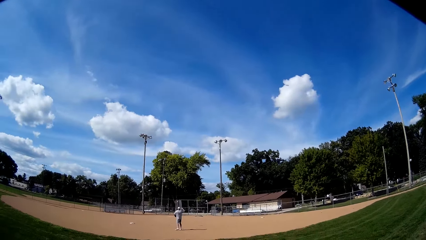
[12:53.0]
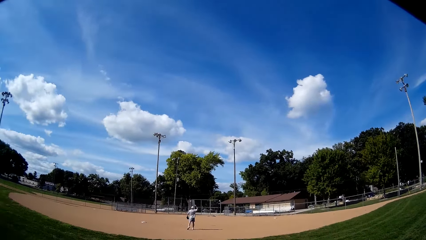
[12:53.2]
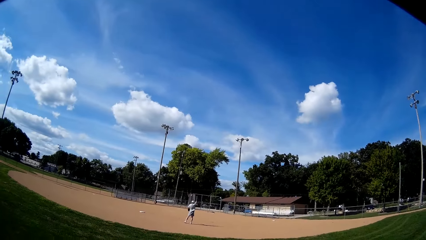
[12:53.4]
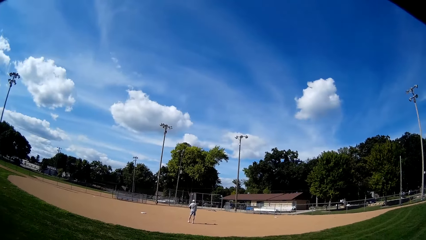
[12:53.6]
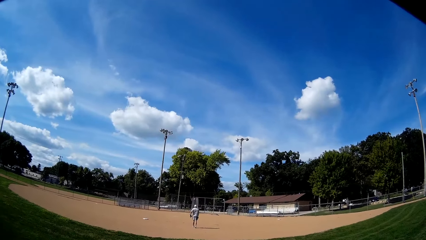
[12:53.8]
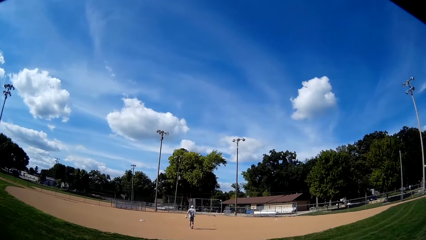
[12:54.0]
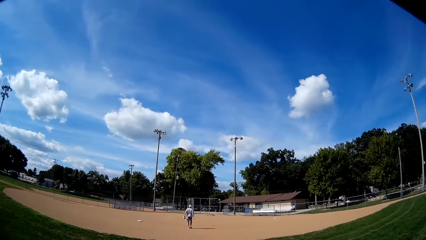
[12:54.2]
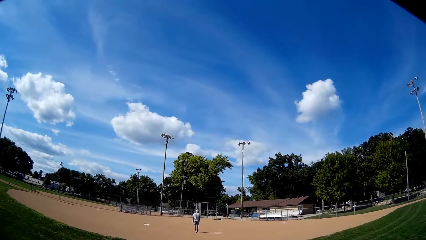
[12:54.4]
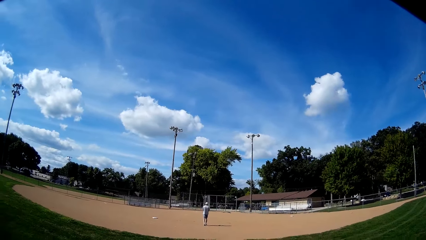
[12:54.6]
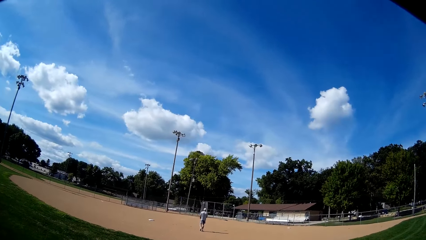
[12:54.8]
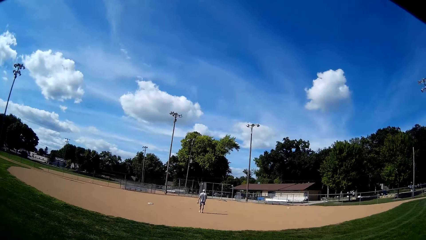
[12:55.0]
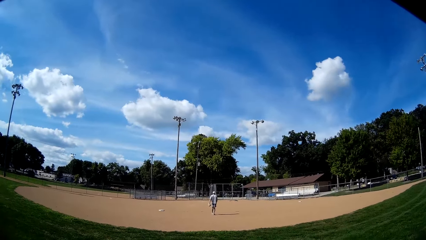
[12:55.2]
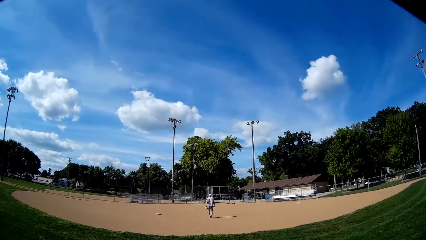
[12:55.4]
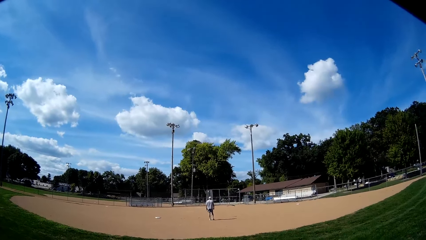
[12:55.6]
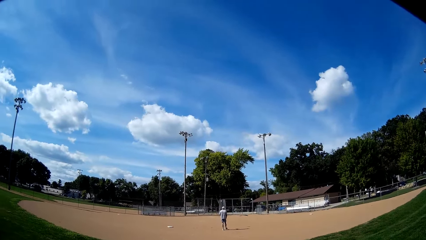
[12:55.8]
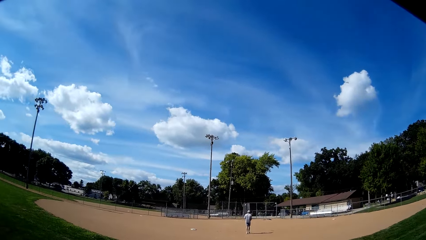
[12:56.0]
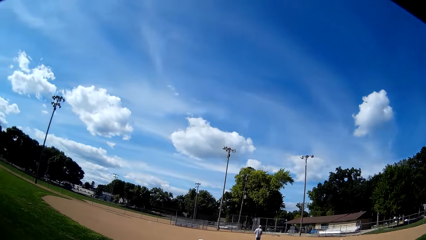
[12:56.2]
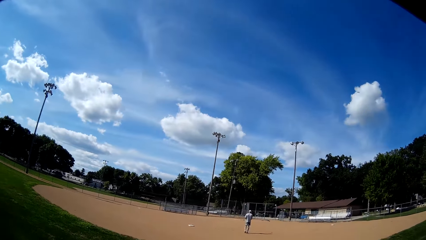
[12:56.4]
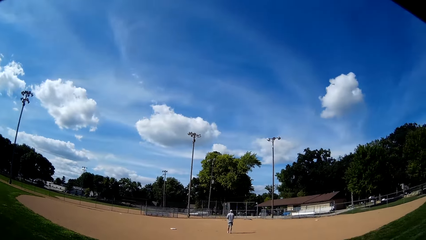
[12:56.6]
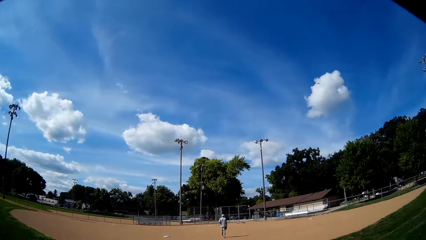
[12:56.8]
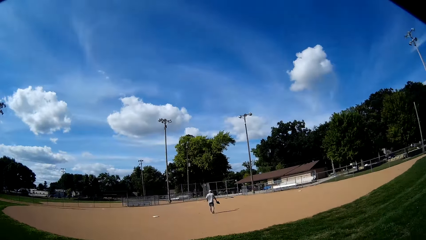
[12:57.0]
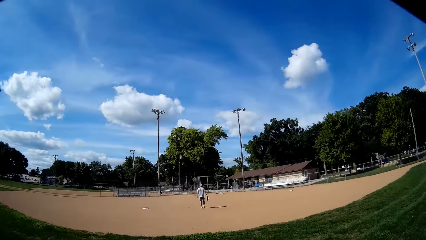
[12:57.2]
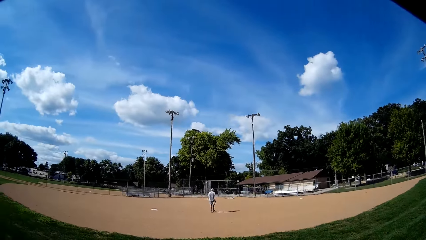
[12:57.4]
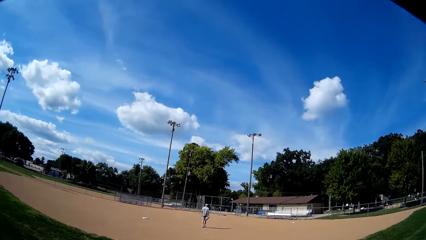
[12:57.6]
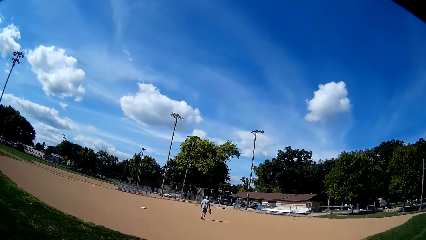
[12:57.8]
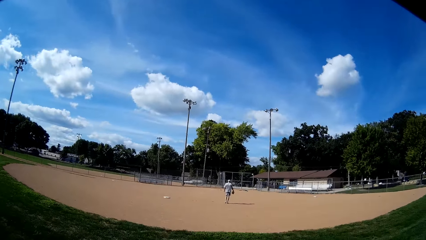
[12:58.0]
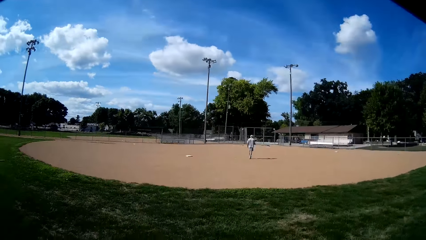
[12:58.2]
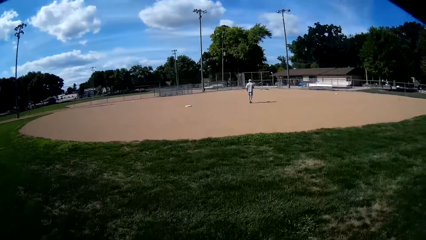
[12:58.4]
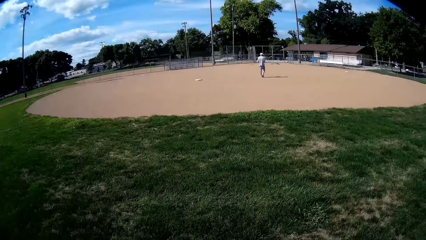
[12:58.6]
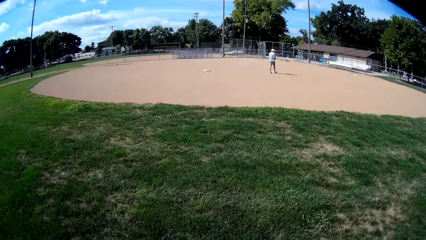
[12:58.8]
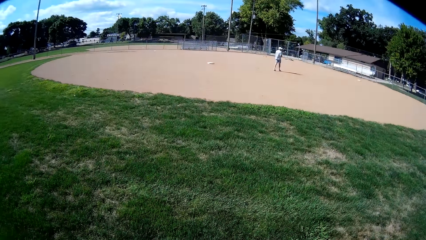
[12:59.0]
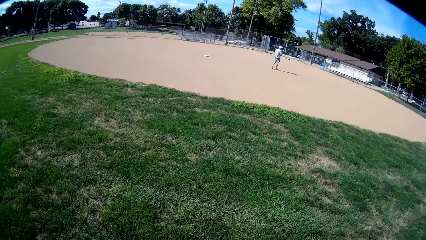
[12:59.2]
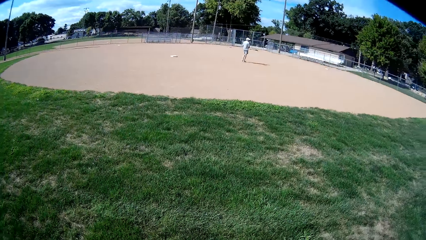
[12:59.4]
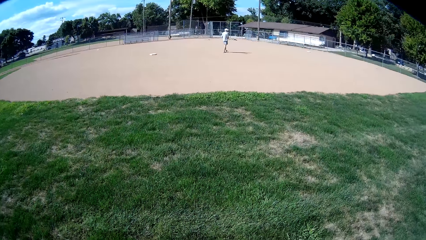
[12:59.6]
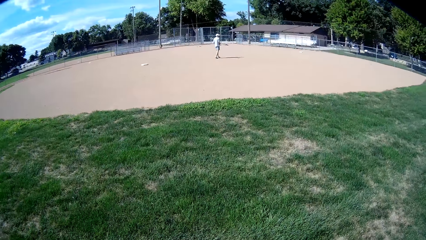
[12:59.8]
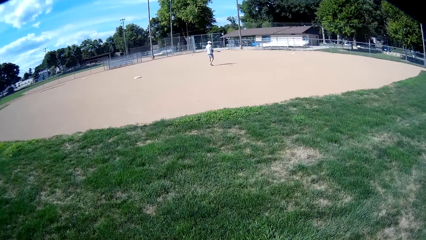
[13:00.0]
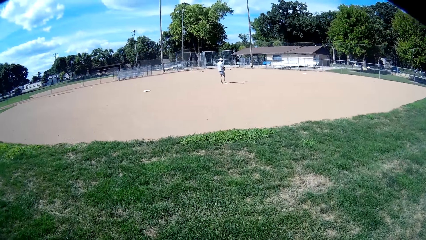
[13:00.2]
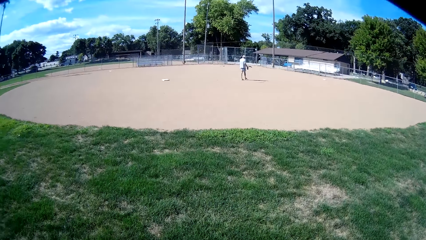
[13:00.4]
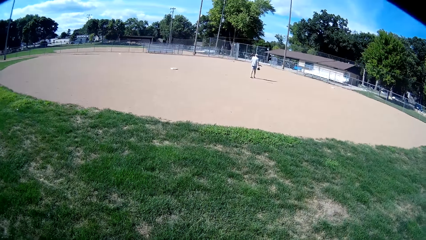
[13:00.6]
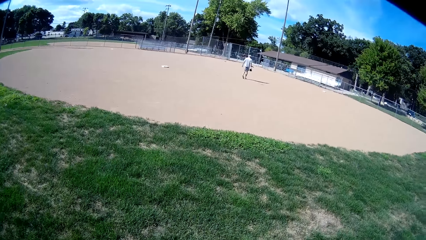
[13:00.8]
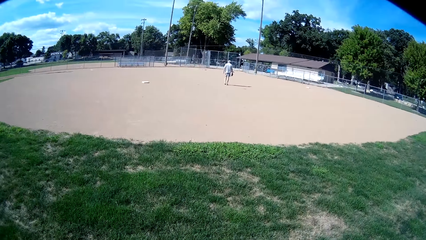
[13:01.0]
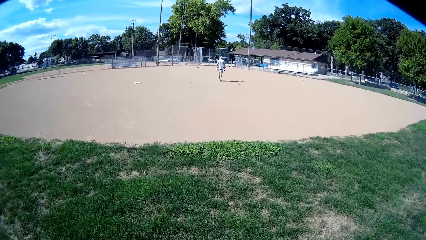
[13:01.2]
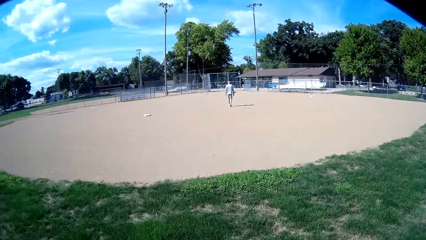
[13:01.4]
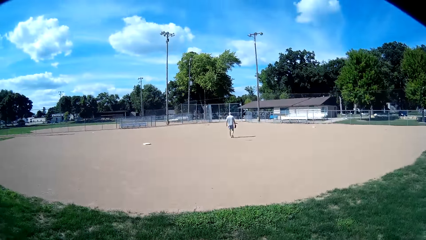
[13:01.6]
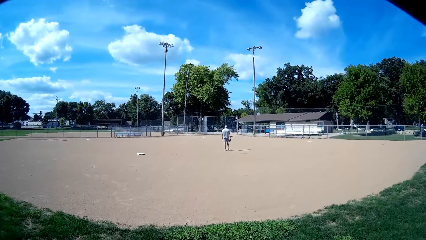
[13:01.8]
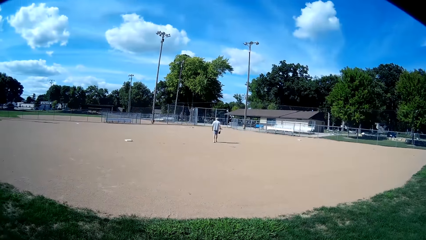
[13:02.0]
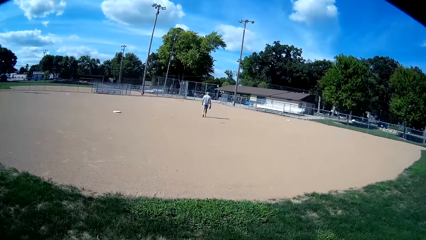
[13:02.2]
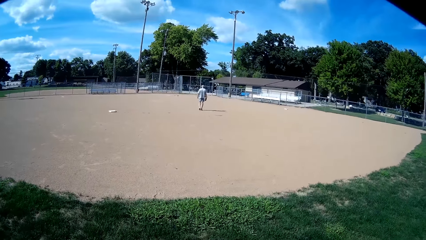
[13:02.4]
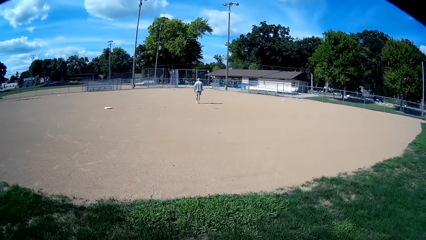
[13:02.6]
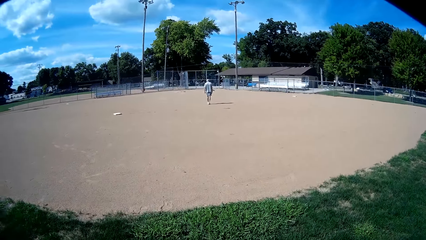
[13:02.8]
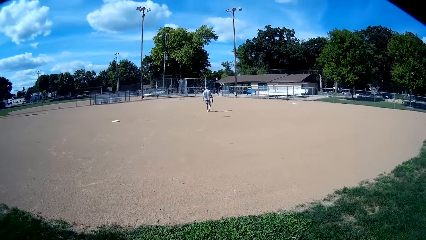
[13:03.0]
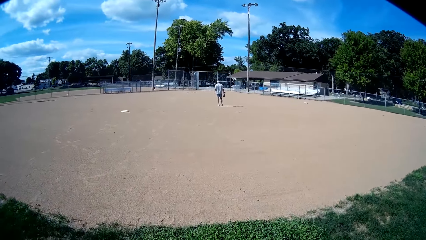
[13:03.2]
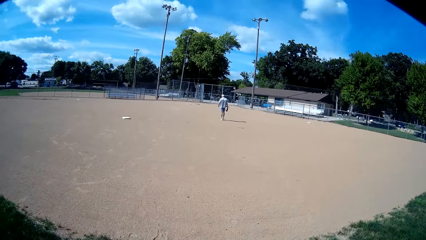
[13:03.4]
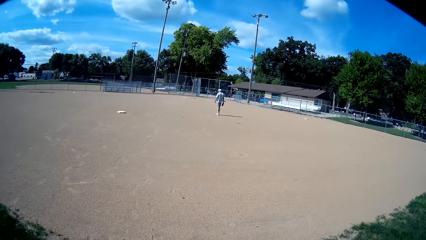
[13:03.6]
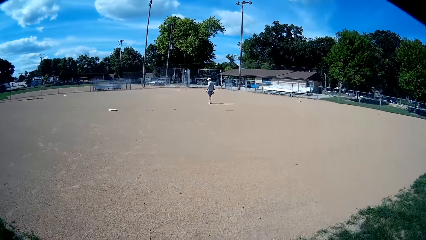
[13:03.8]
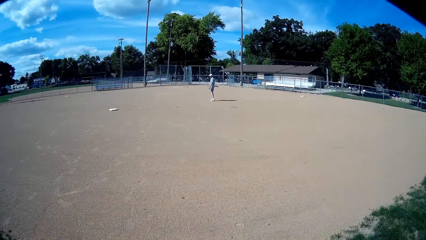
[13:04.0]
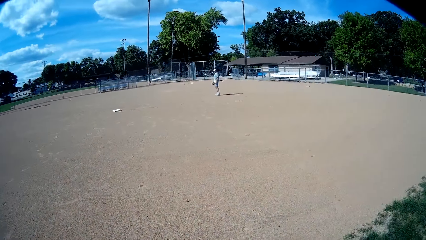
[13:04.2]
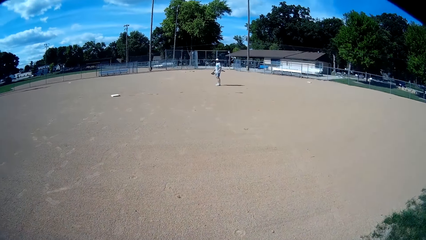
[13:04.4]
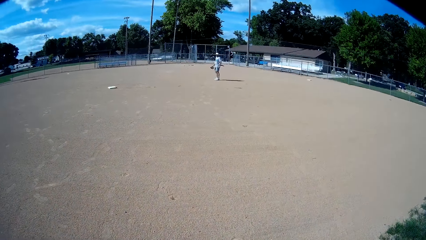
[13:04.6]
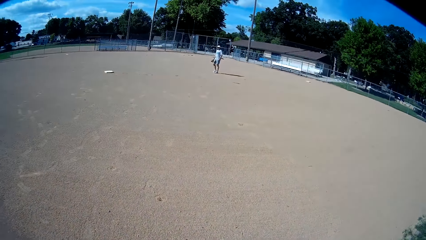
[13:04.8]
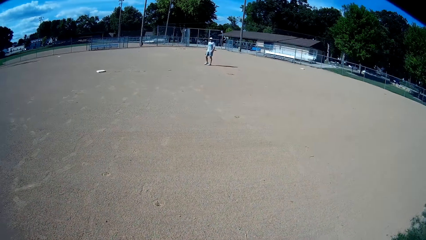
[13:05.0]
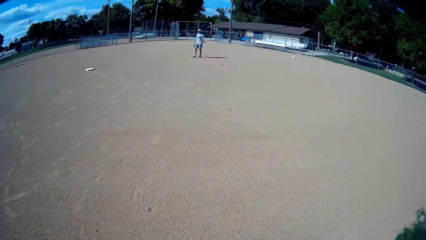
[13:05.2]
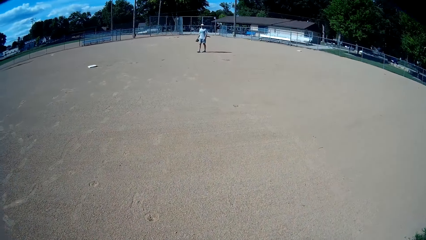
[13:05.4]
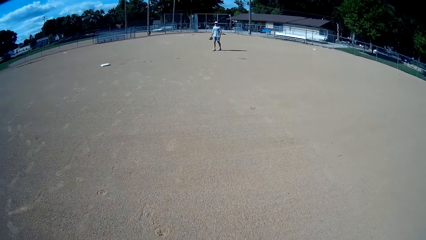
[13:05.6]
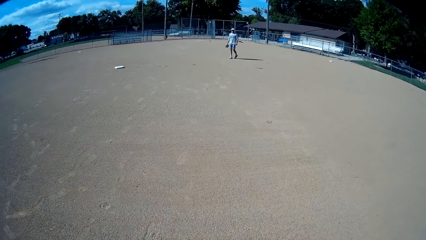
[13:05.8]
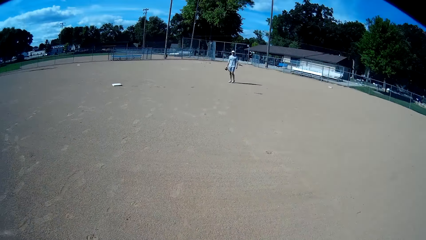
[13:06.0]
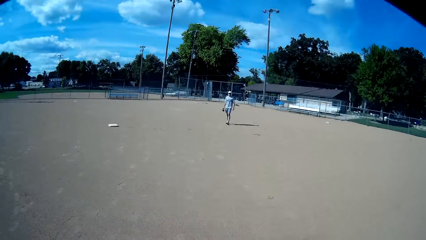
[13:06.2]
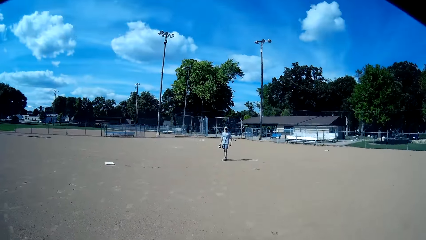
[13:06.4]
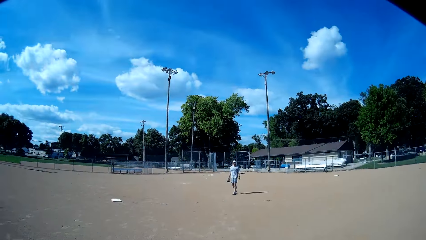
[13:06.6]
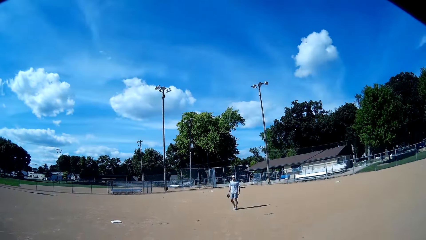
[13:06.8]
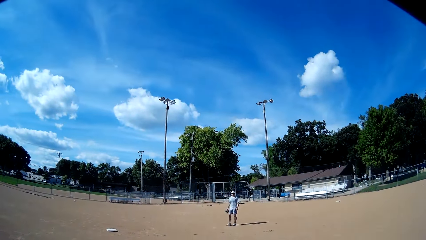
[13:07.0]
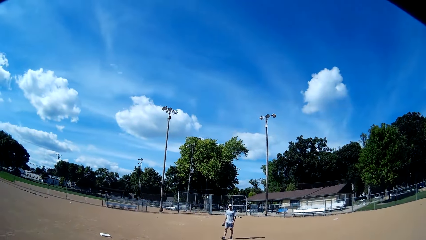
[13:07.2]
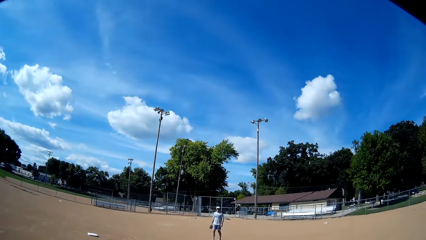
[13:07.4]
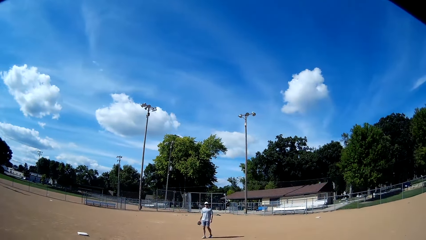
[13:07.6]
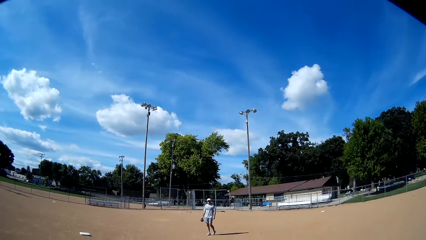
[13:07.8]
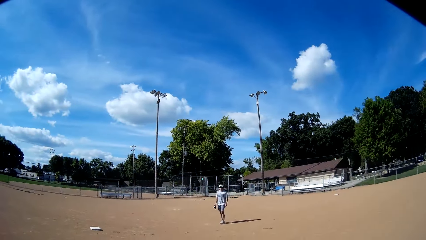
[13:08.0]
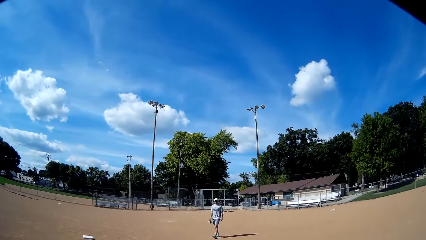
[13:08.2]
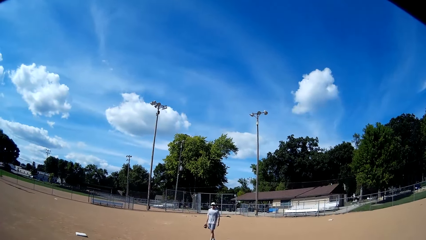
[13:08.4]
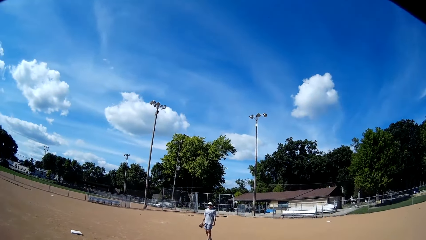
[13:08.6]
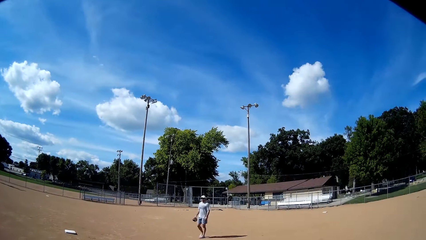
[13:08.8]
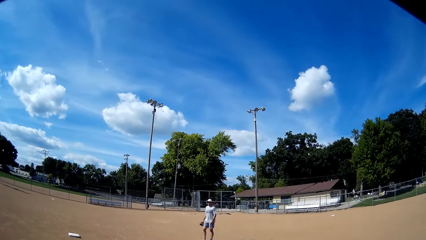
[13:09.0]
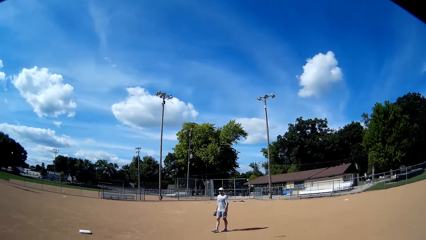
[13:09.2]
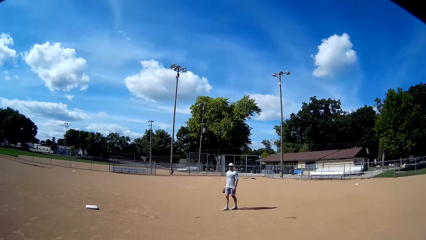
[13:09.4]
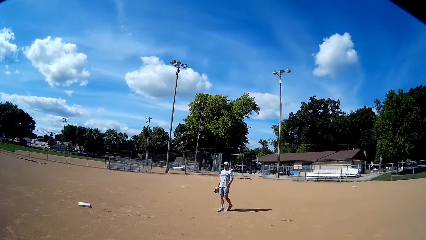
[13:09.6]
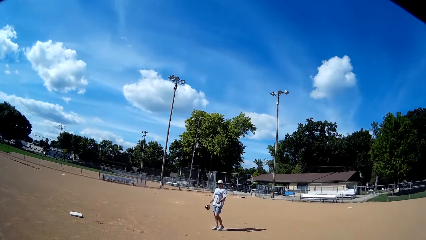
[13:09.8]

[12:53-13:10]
A man throws the baseball toward the wire fence. The camera wearer talks to the man. The man walks toward the wire fence. The camera wearer walks down the field. They walk toward the man and look at the ground. The man stands on the field. The camera wearer walks toward the man and talks to the man.
